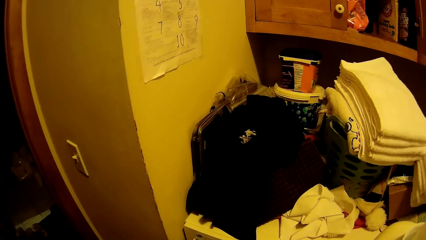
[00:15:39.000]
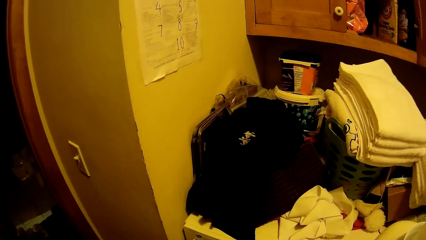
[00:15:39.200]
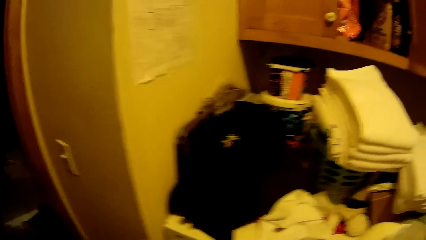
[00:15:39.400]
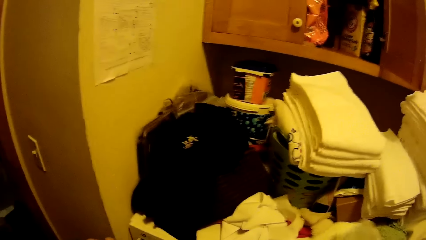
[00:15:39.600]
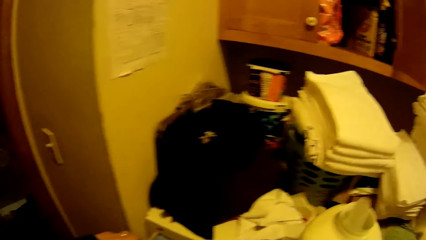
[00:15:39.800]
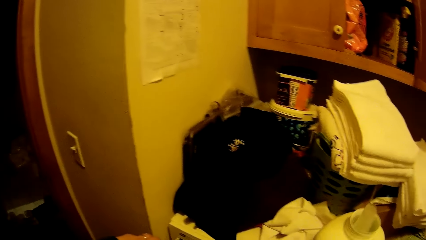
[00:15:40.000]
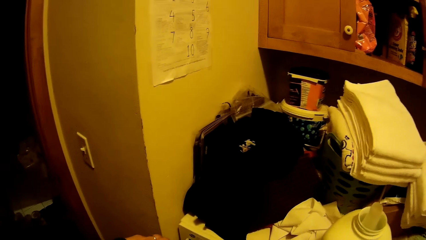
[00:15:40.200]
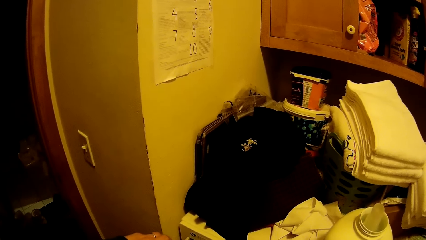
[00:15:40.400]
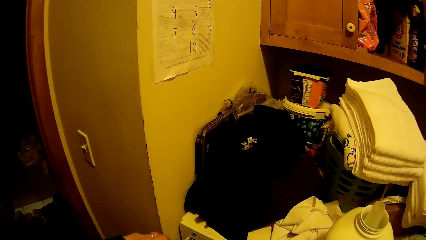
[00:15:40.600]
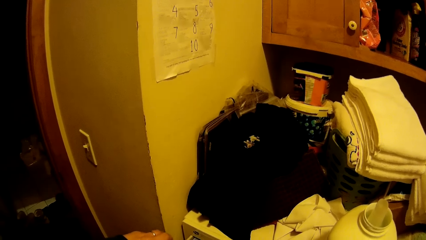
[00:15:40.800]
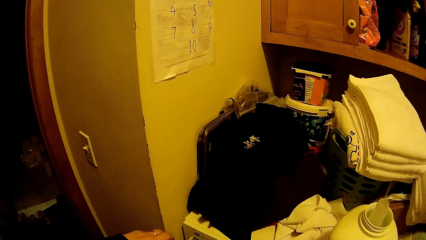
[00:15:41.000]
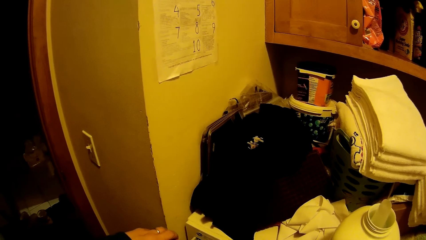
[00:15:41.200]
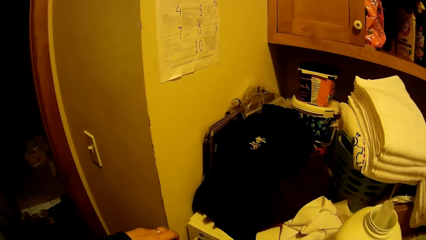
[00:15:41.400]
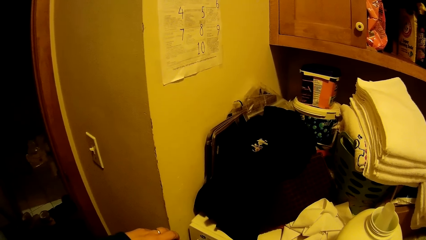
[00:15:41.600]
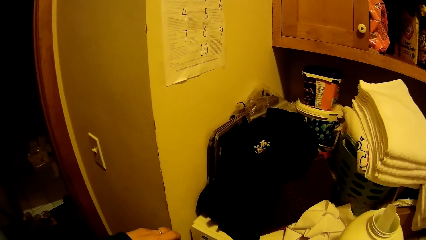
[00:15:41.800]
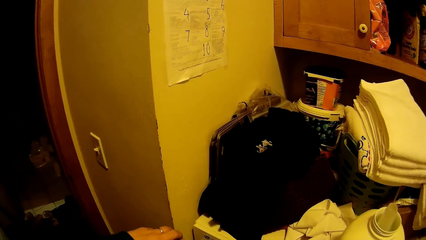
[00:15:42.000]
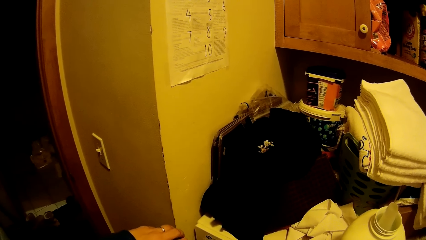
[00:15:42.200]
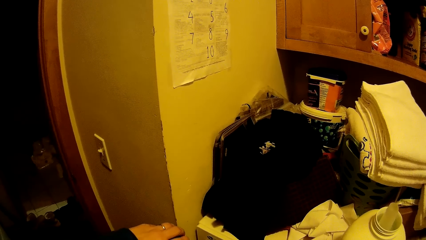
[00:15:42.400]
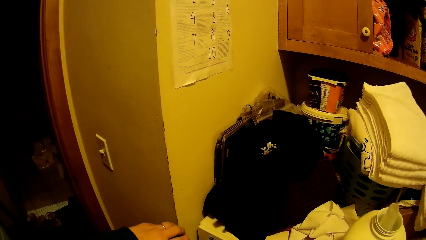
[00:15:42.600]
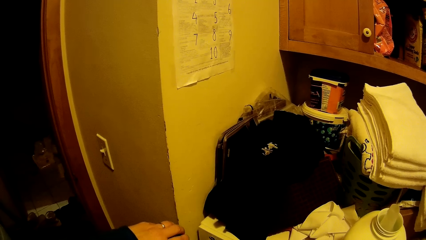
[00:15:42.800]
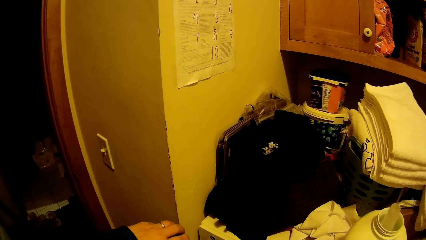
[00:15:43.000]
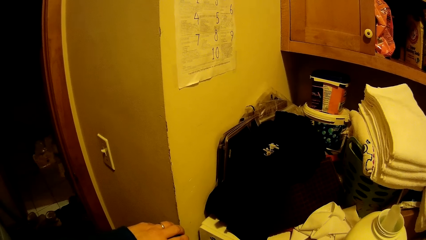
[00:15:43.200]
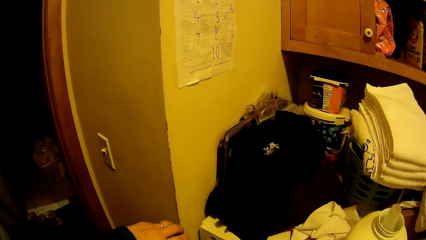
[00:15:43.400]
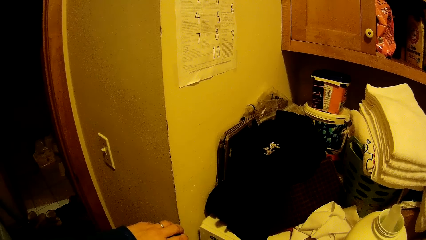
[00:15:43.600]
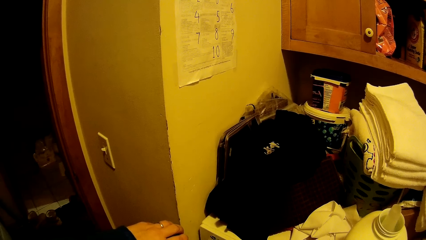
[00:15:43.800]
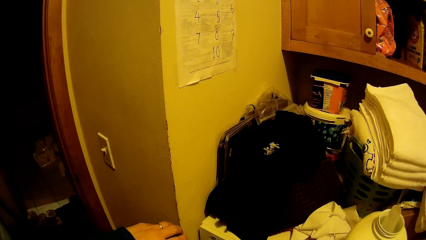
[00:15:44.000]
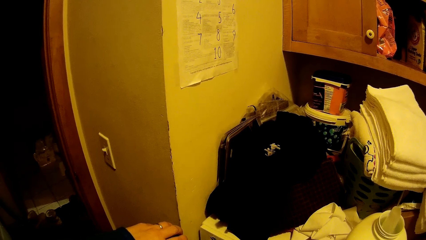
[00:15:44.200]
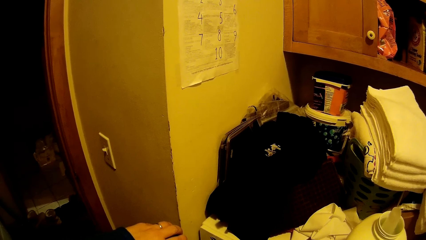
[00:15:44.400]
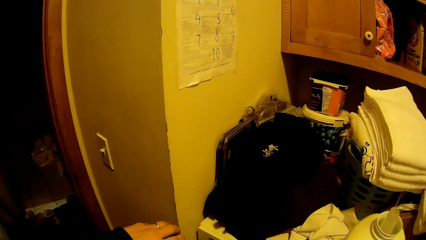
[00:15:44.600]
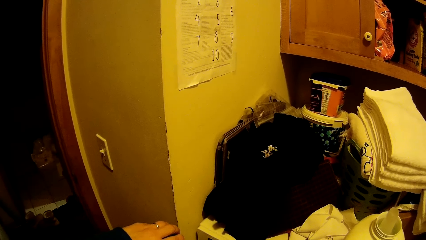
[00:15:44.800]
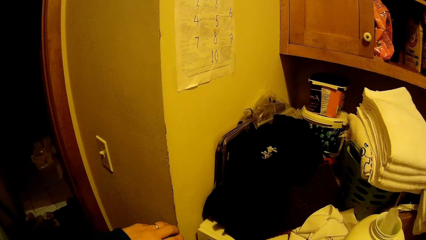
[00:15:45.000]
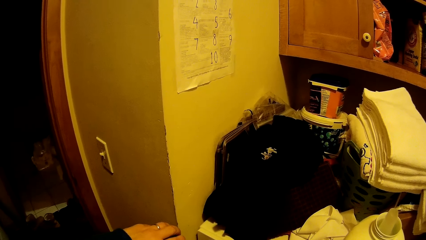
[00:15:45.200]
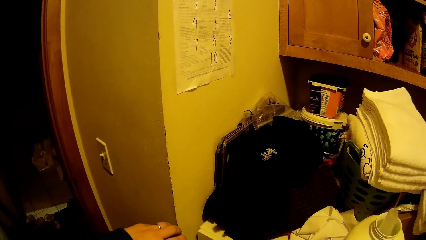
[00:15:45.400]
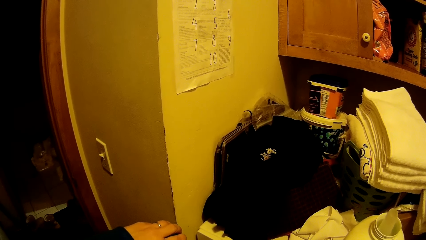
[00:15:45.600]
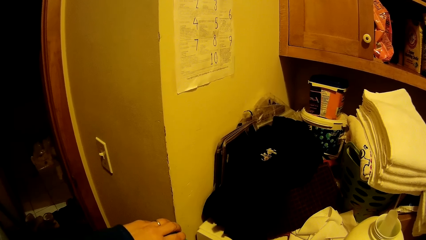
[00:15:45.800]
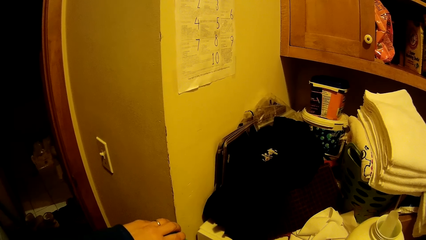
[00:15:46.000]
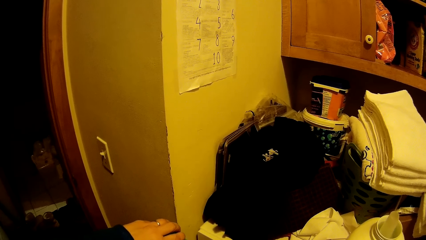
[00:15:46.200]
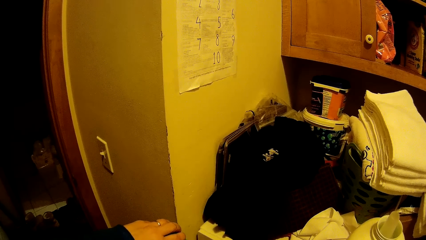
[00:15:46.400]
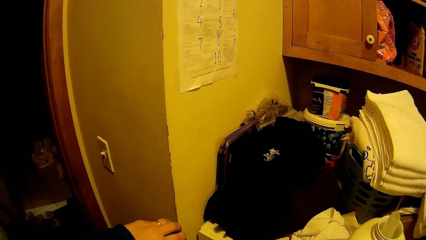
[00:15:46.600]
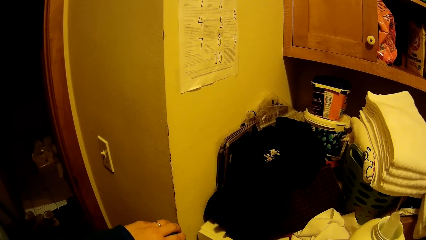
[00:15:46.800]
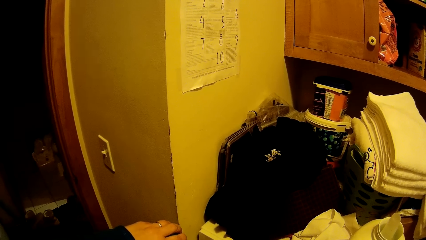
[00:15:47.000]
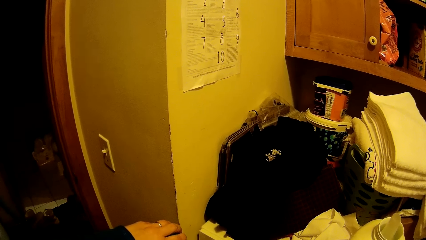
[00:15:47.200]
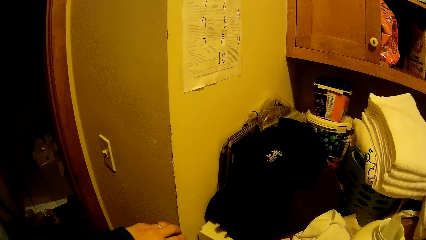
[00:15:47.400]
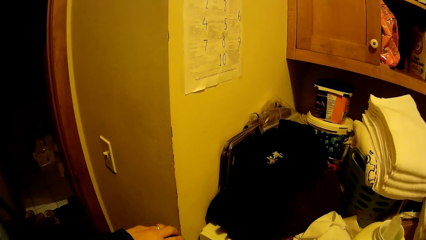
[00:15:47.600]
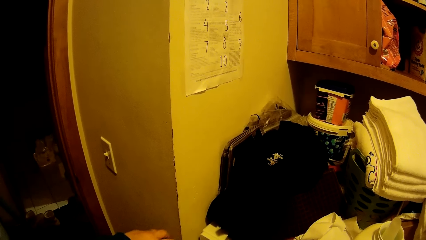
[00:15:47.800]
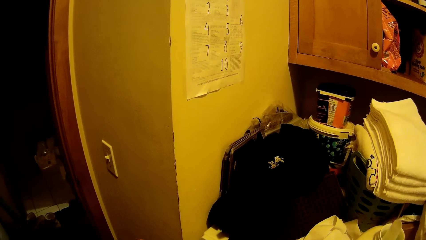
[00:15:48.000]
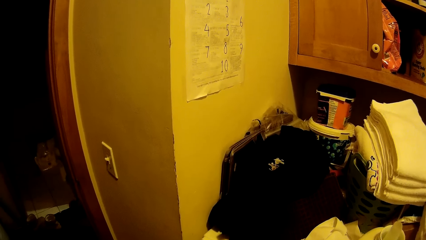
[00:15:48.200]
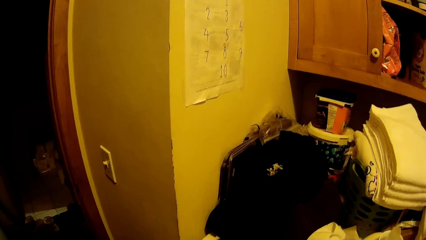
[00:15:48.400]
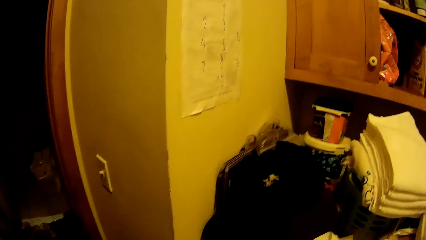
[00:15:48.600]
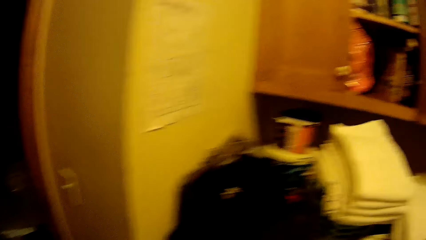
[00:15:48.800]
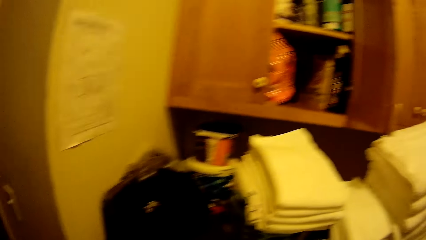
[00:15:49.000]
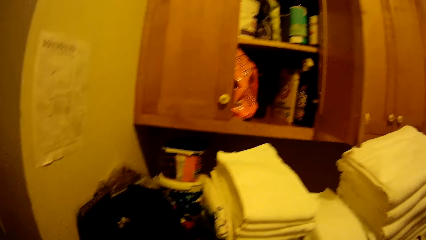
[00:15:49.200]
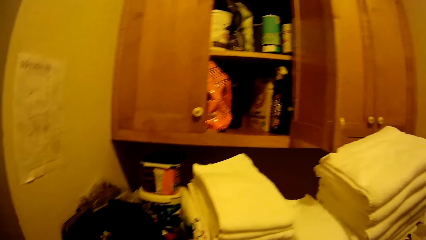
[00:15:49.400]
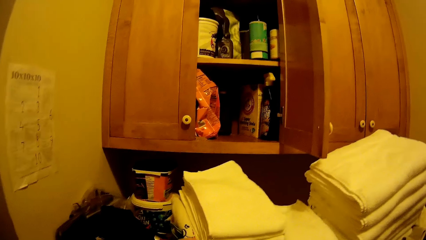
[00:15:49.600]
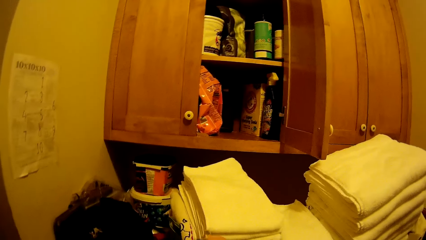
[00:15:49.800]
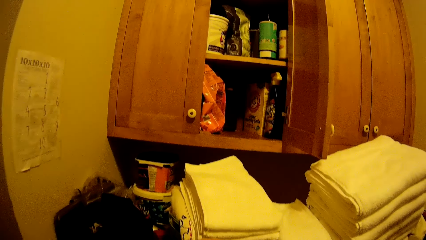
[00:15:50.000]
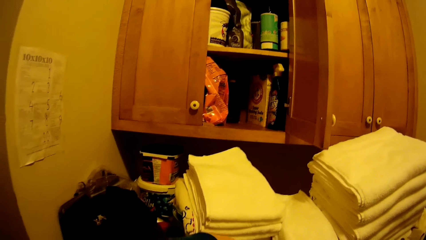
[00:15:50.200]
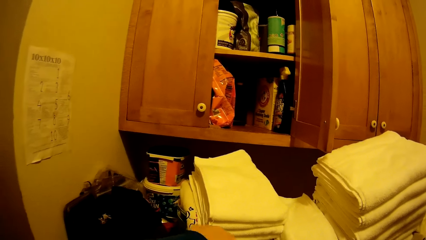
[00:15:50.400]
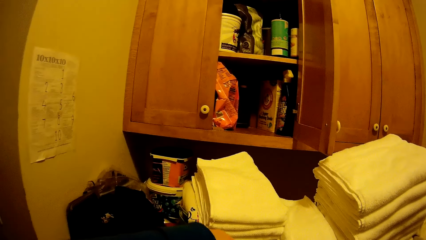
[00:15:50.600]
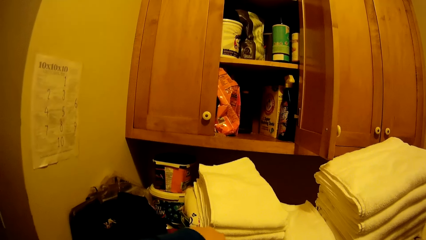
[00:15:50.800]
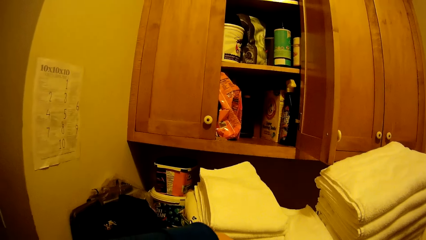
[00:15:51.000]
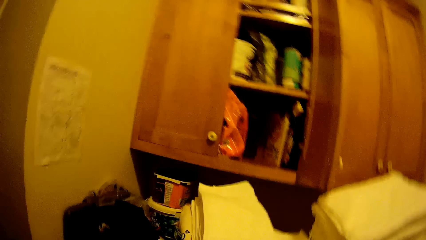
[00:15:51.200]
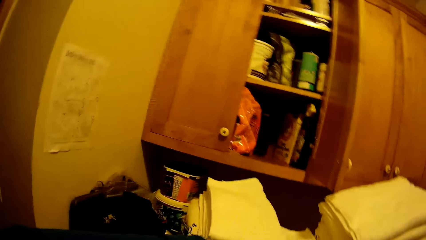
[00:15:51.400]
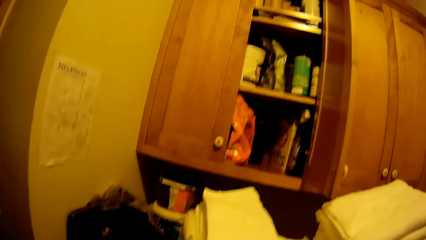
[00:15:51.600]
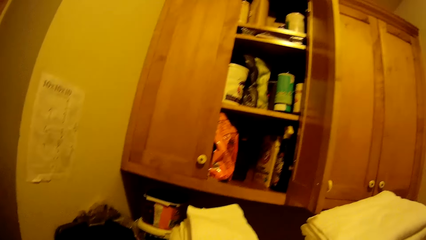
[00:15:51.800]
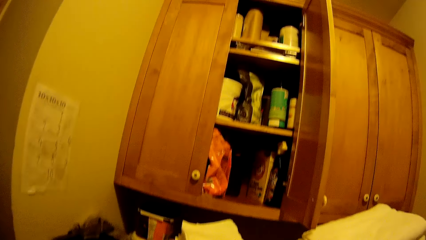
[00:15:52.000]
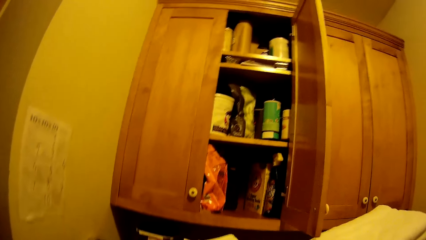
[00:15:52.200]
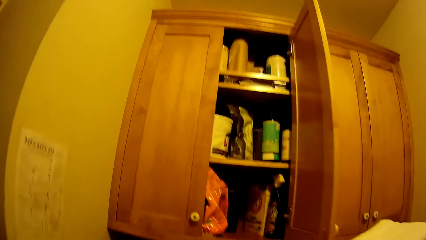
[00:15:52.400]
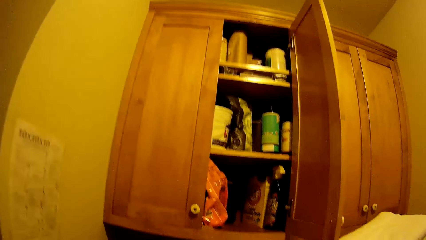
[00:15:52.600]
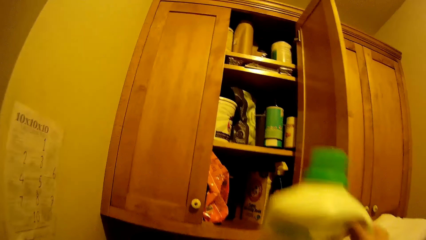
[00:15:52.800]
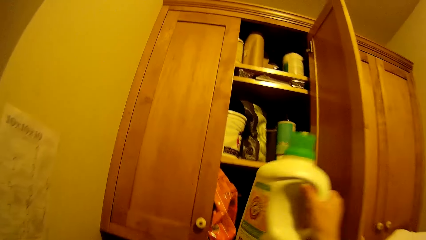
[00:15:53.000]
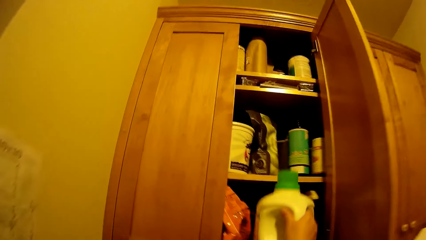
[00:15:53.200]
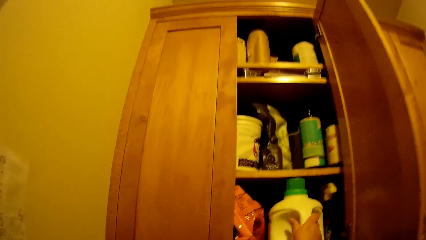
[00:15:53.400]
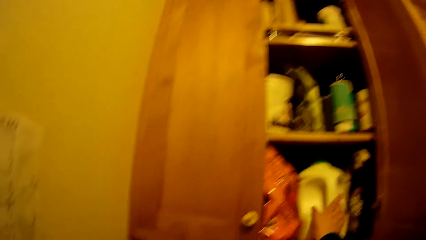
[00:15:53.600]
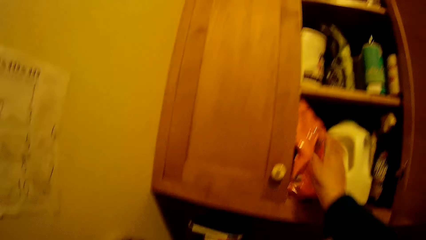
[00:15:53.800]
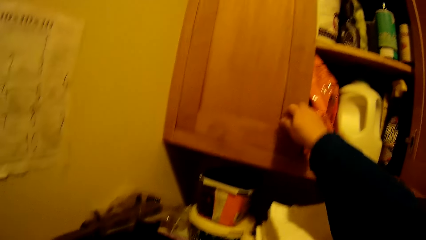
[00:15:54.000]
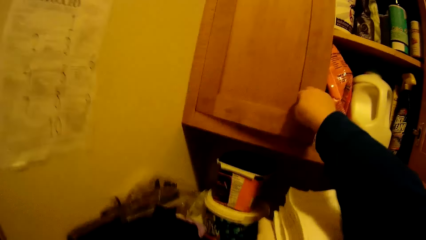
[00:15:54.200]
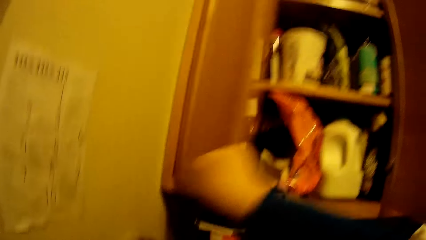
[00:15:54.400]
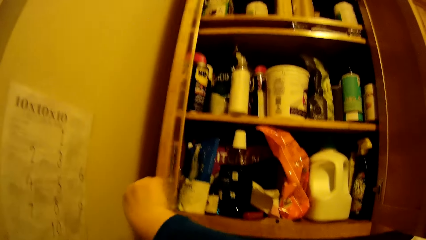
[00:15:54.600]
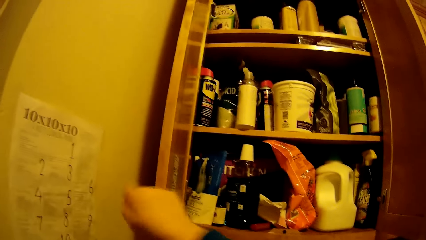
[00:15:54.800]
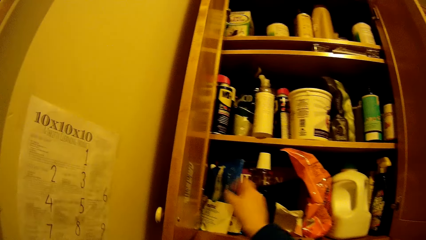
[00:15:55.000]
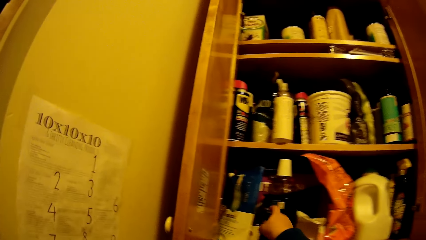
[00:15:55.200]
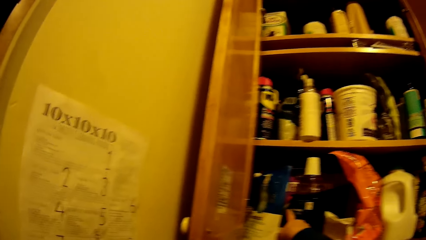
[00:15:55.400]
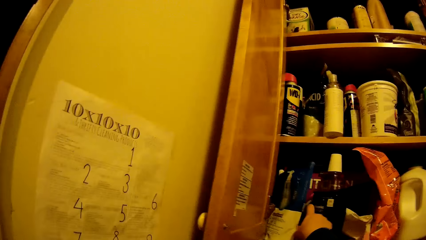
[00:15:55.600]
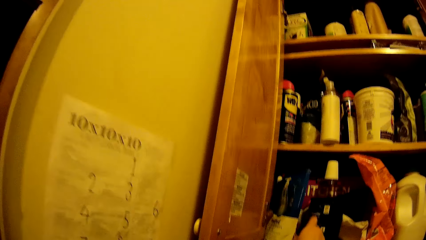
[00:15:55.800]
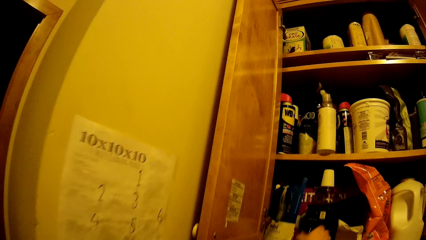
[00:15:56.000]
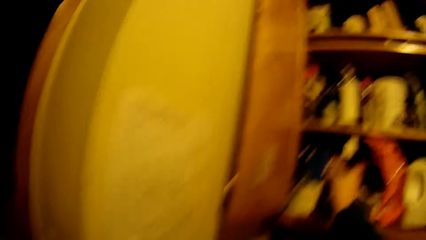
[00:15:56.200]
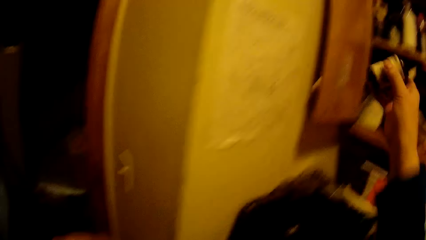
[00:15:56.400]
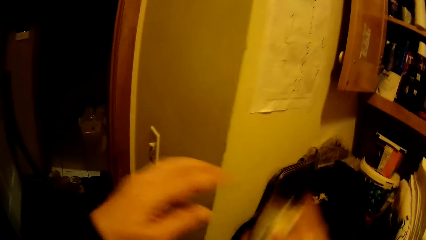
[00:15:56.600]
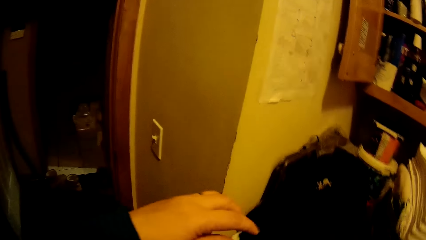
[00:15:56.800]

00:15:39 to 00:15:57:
The camera wearer pours something in the washing machine. He puts the washing detergent in the cabinet. He opens the other cabinet door with his right hand and picks something from the cabinet.
